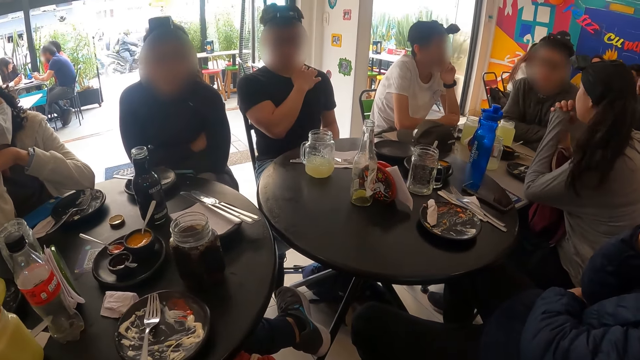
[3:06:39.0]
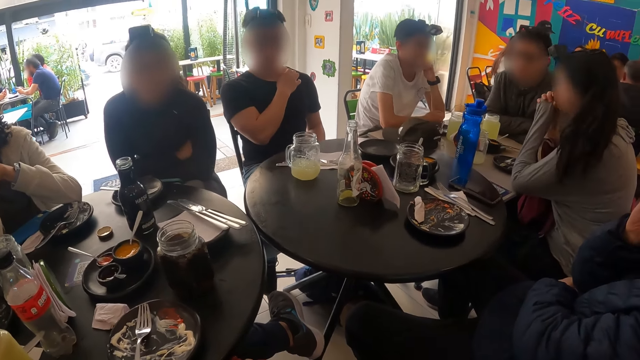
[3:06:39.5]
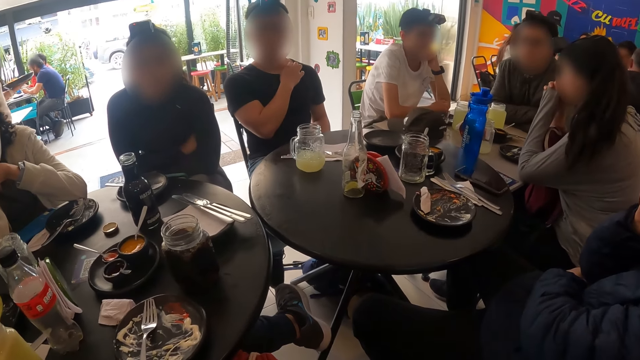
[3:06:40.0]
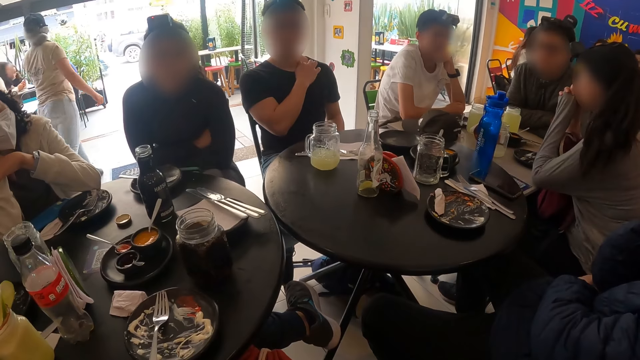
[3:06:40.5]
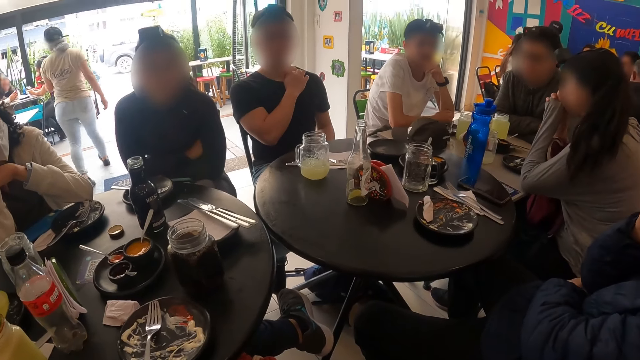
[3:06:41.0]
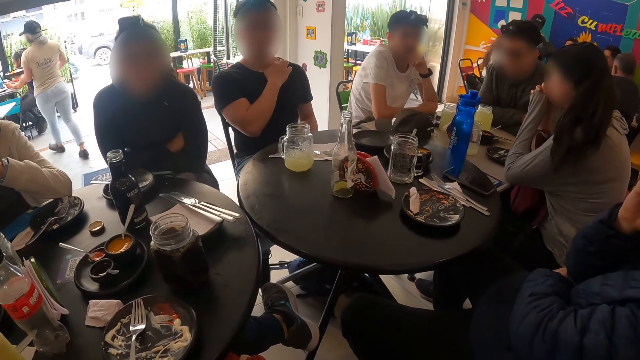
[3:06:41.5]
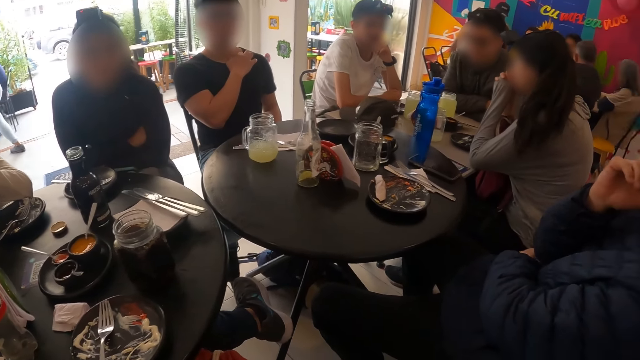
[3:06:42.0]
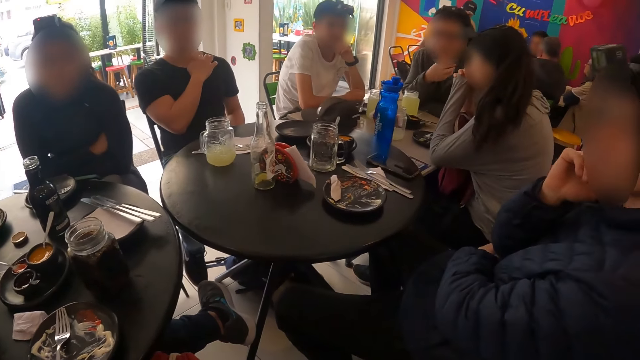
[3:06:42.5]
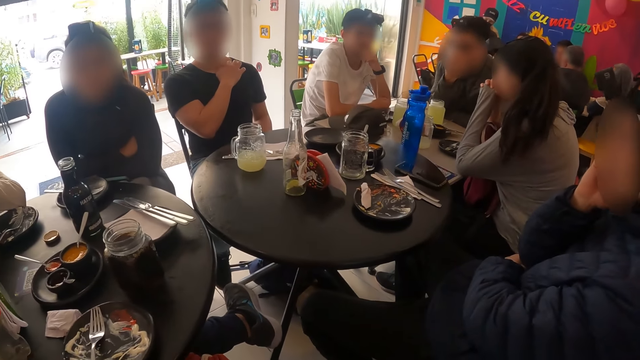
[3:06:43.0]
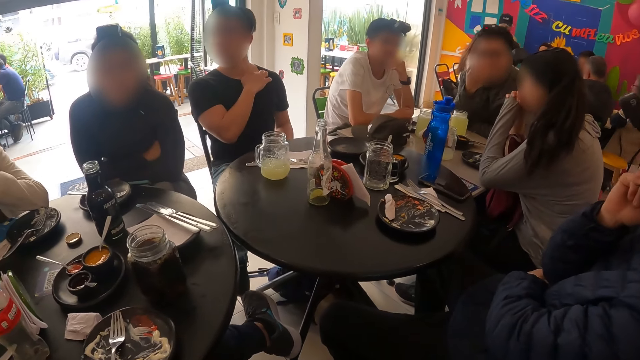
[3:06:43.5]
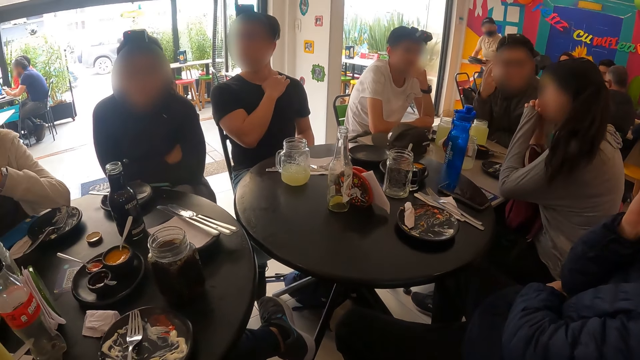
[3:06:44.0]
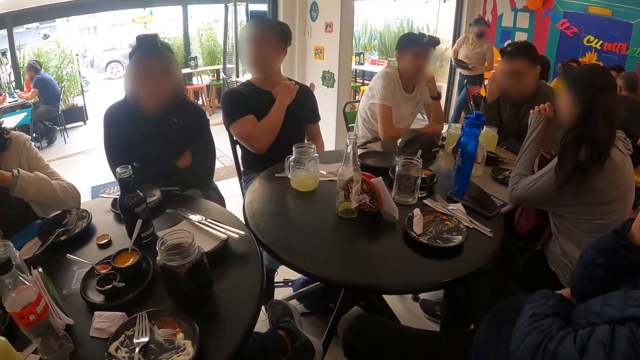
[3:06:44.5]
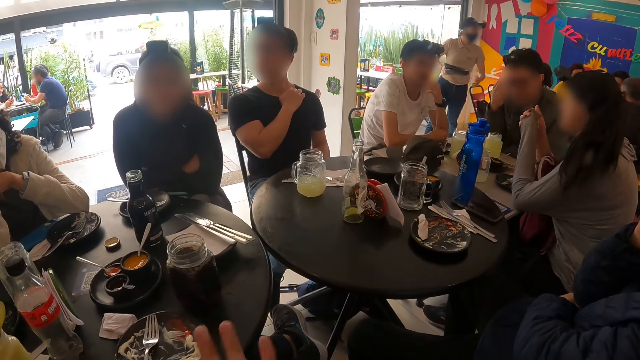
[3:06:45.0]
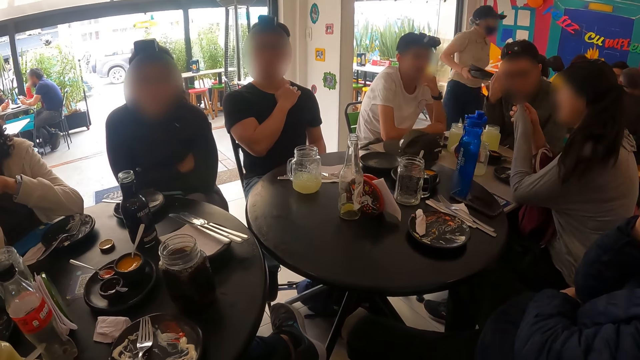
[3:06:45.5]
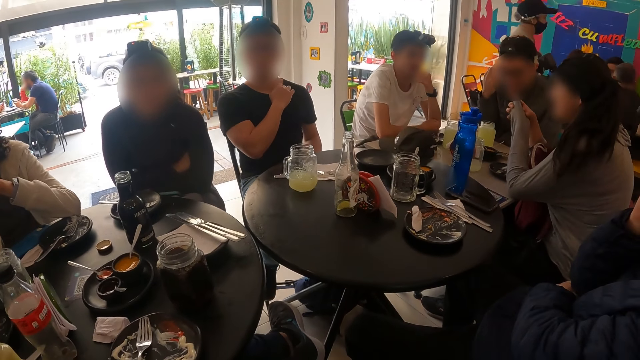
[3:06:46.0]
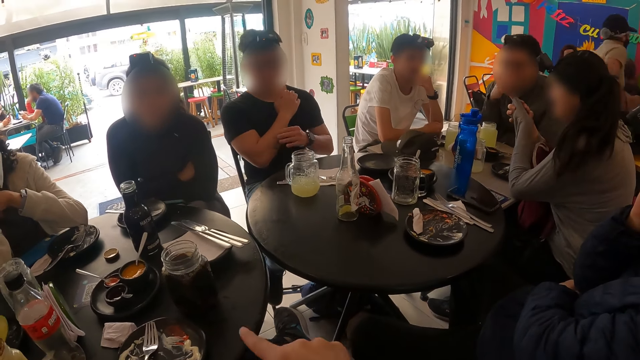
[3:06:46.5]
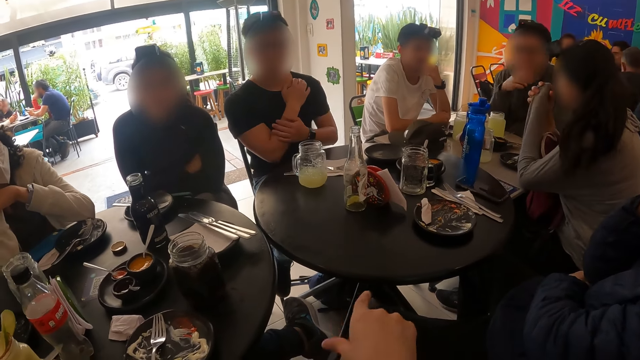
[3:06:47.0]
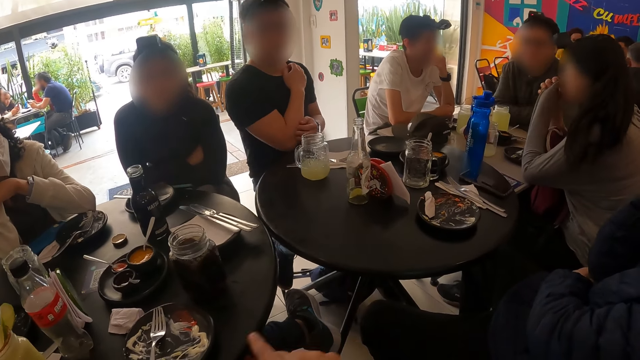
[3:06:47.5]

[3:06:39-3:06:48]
A man touches his face with his right hand.

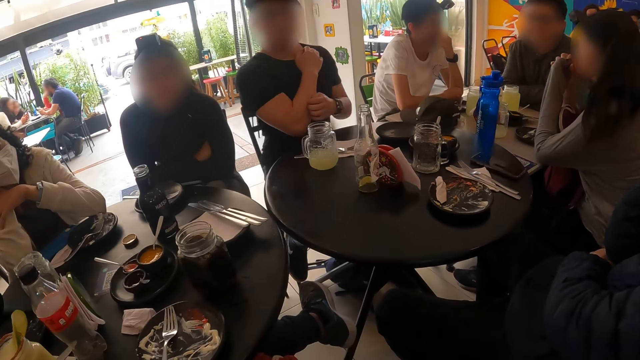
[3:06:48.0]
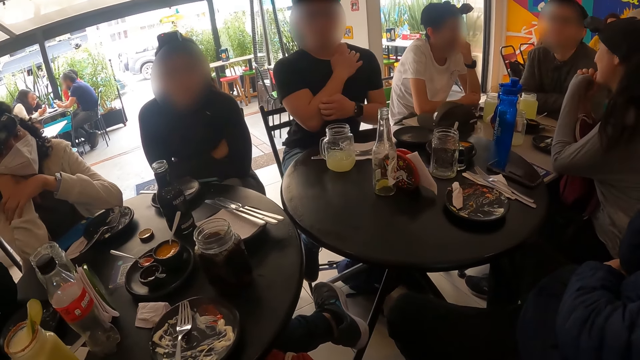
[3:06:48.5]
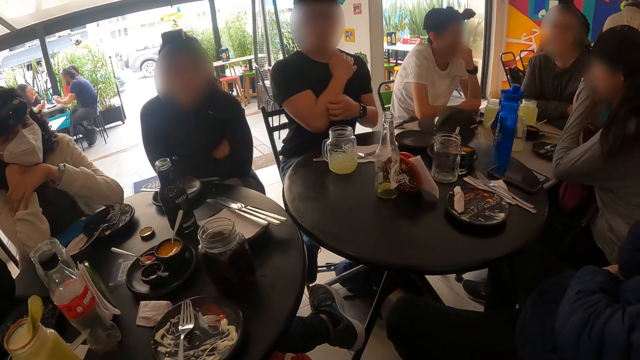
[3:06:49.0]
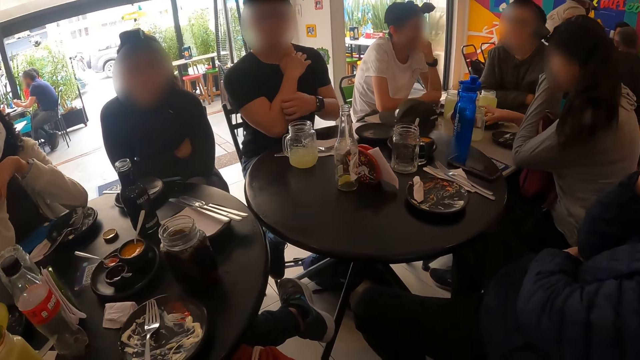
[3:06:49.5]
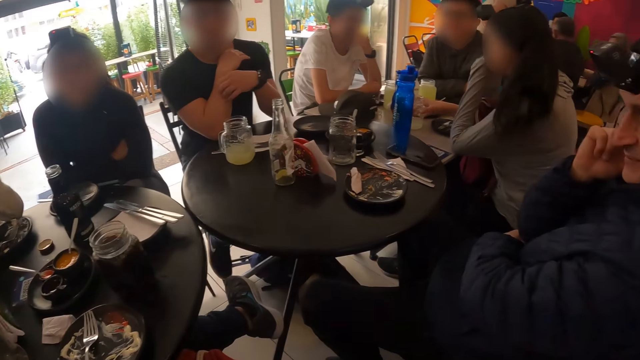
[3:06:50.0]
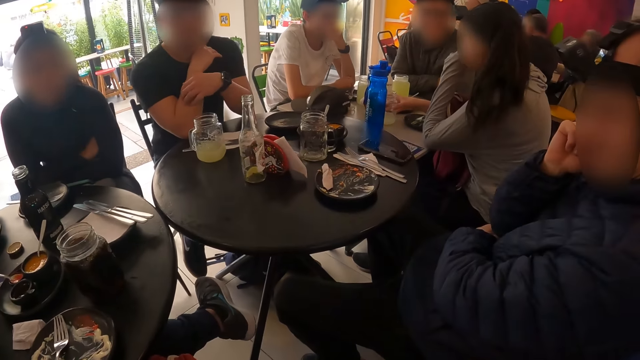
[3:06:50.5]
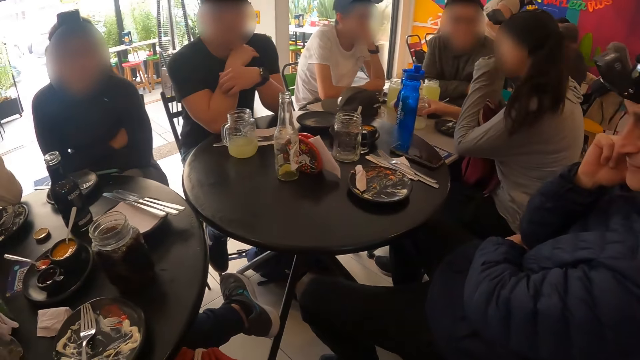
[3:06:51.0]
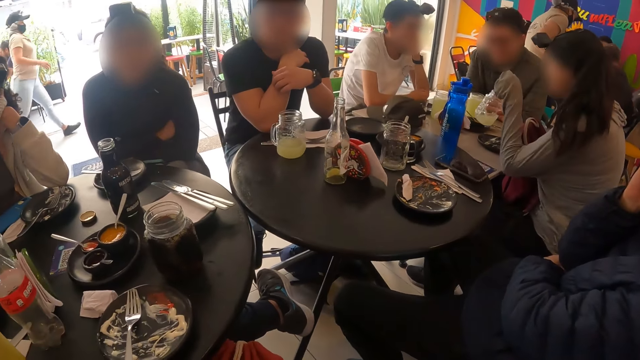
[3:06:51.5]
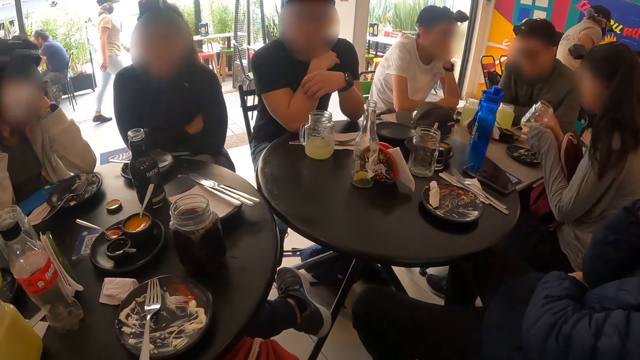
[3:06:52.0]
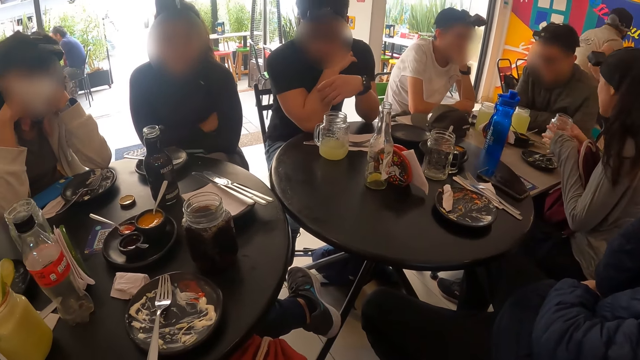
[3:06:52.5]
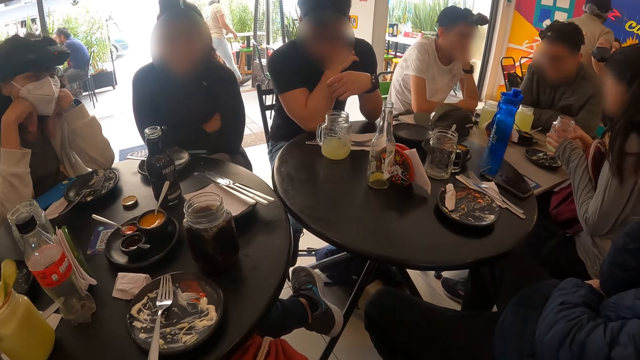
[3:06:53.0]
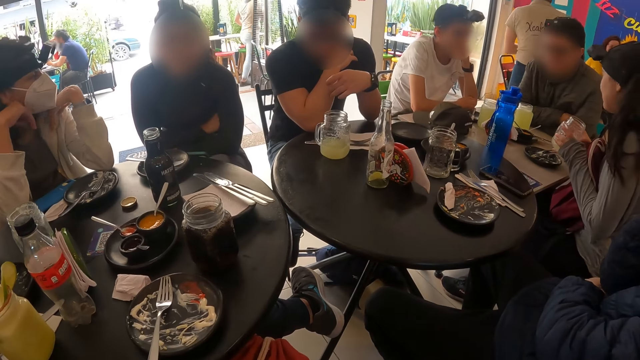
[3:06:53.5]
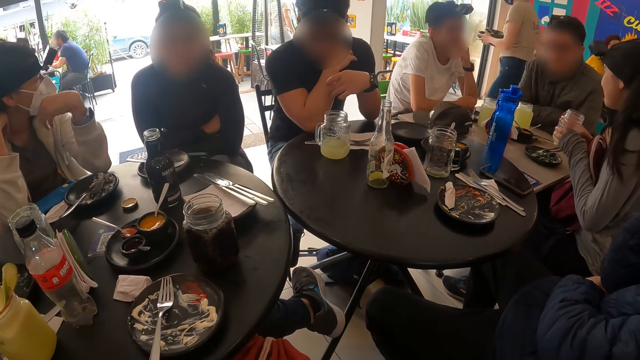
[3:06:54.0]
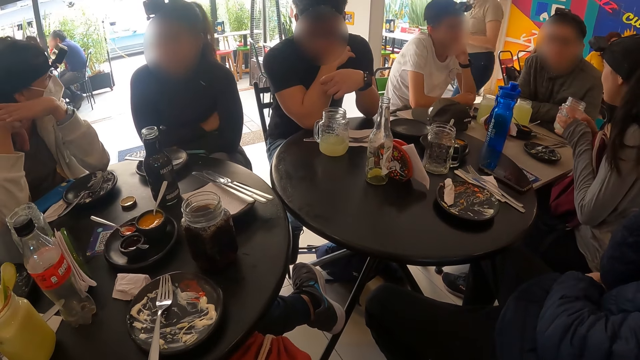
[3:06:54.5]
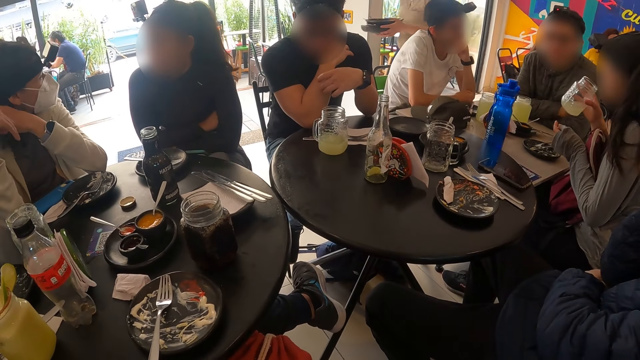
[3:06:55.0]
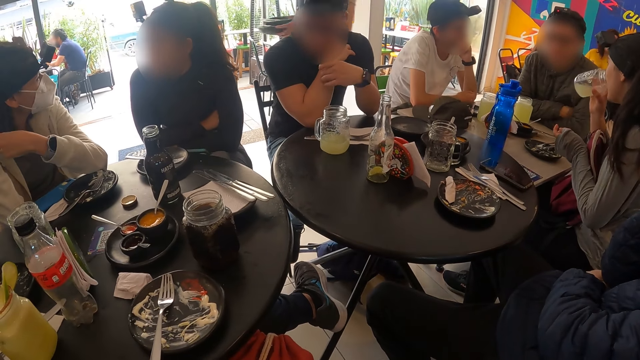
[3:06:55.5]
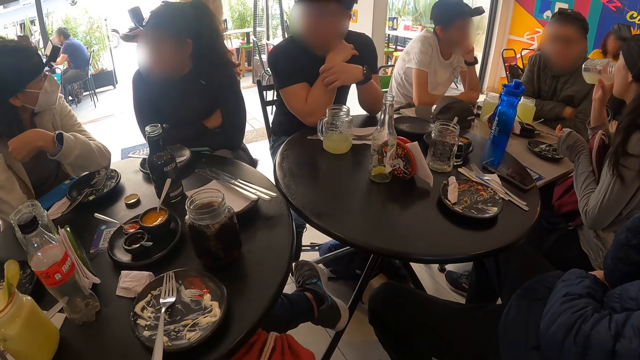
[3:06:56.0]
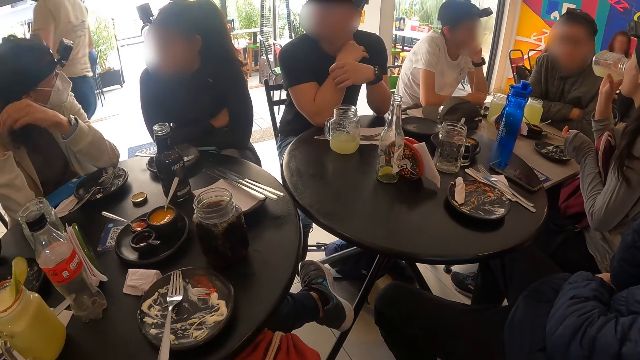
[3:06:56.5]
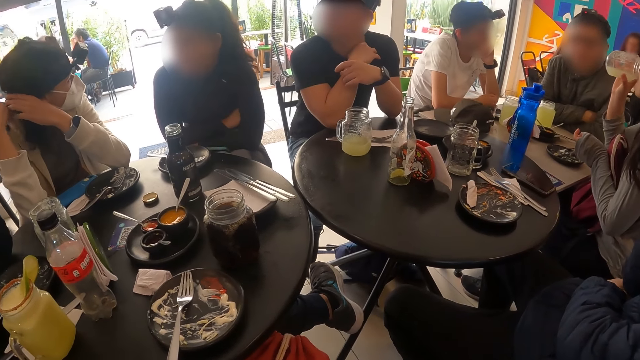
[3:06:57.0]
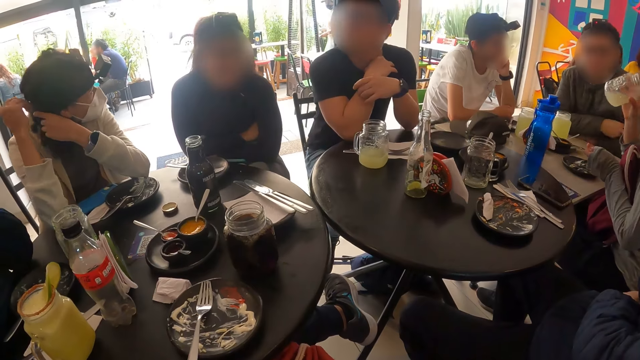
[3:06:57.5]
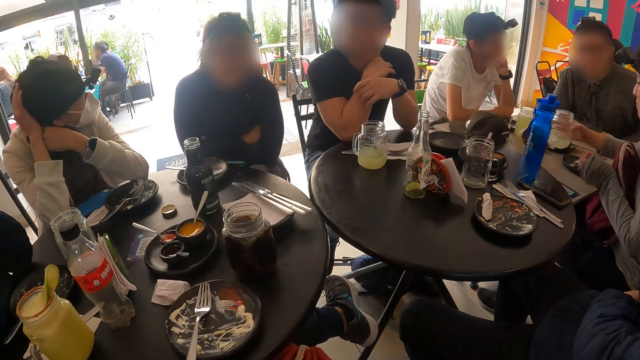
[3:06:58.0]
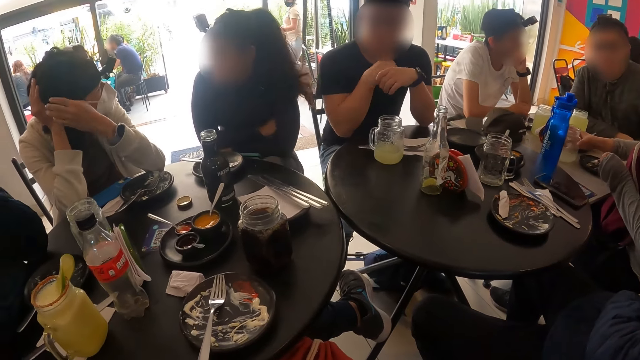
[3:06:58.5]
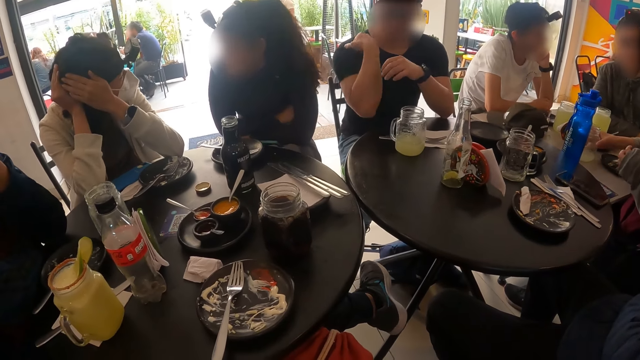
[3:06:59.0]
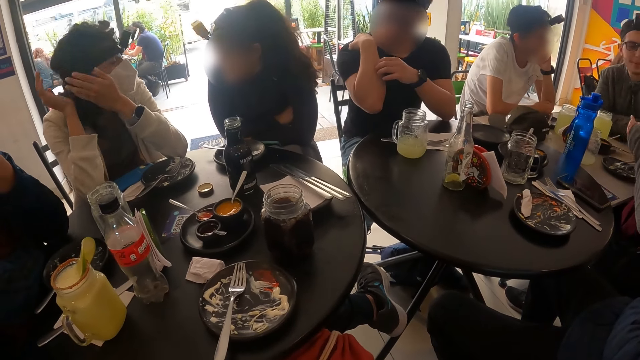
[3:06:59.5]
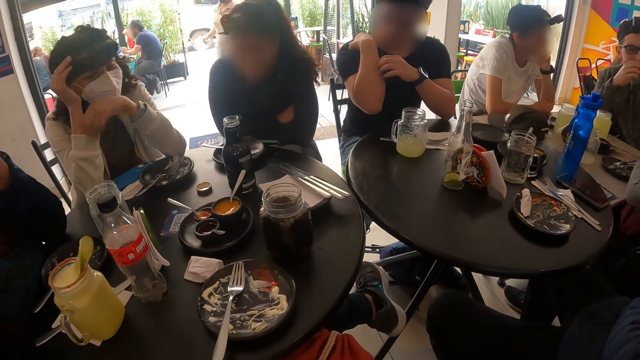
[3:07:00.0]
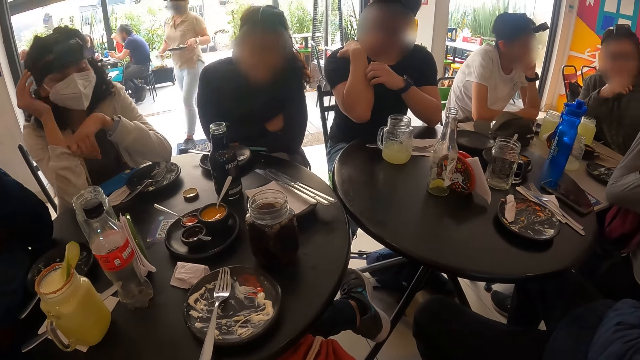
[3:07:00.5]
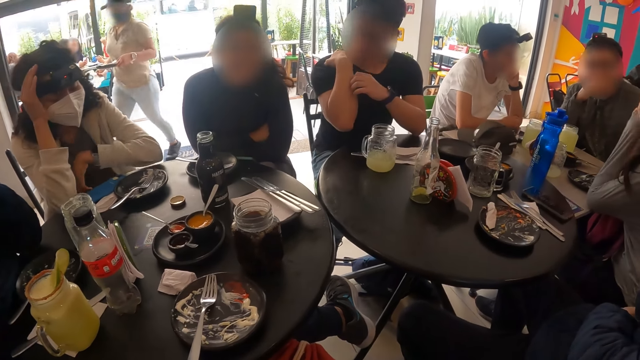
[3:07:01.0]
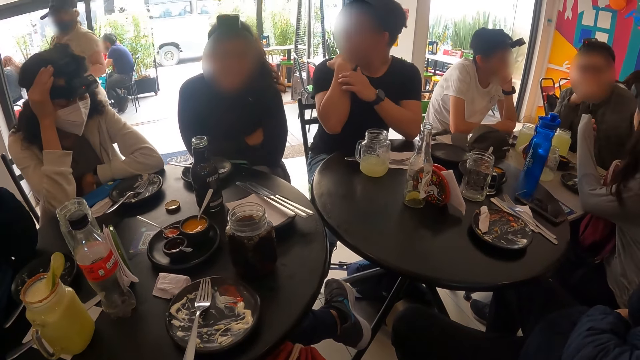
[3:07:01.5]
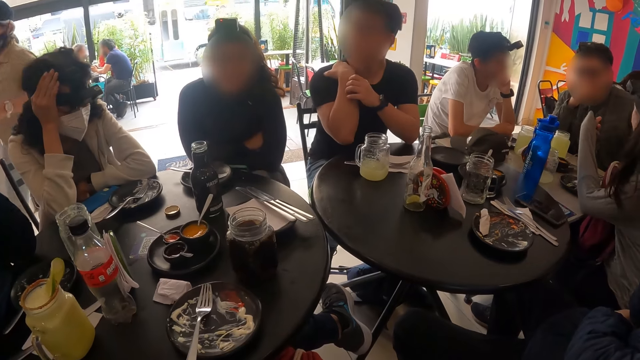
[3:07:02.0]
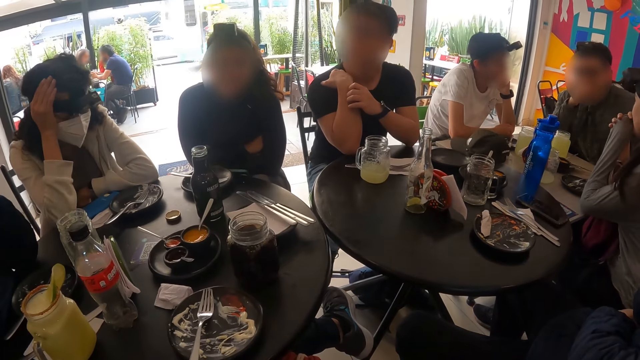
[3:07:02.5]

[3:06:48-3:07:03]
The woman picks the glass cup from the table with her right hand. The woman holds the glass cup in both hands. Another woman adjusts her hair with both hands. The first woman drinks from the glass cup in her right hand. The first woman drops the glass cup in her right hand on the table.
